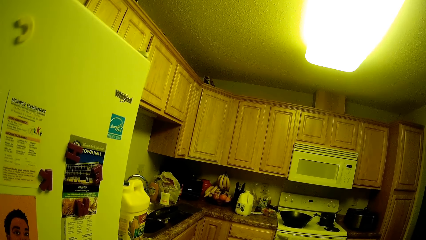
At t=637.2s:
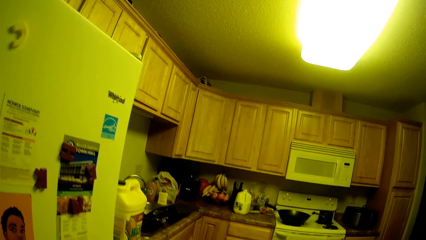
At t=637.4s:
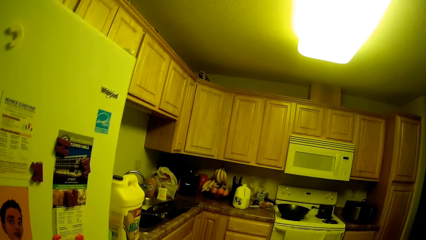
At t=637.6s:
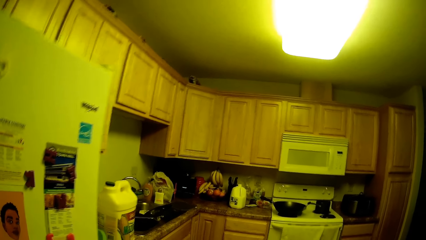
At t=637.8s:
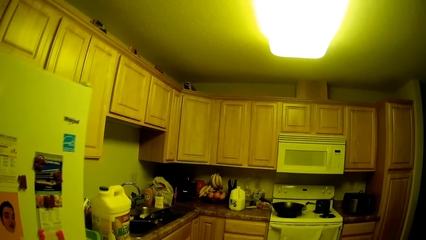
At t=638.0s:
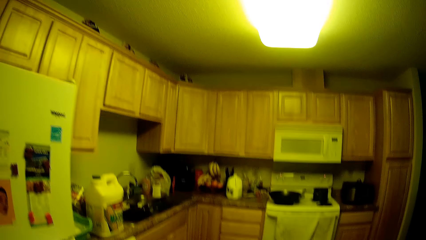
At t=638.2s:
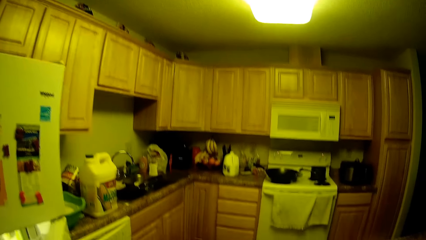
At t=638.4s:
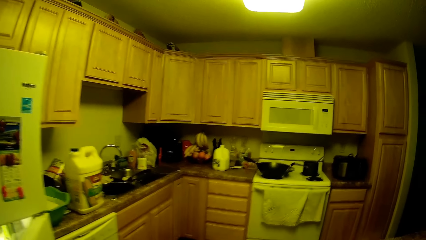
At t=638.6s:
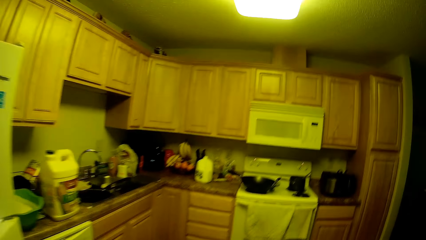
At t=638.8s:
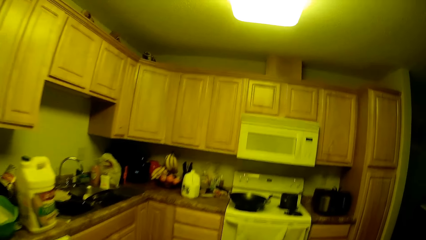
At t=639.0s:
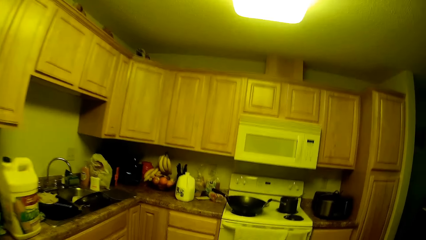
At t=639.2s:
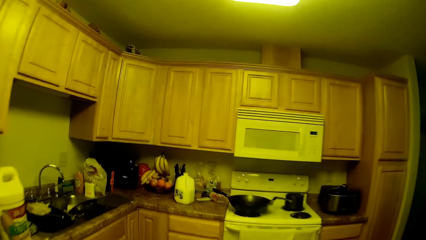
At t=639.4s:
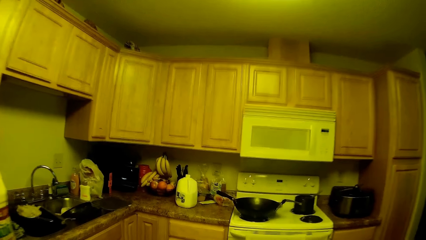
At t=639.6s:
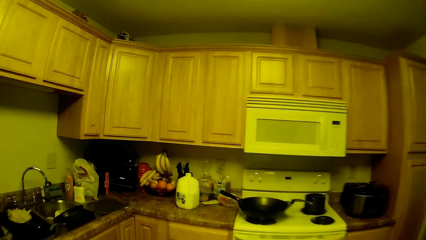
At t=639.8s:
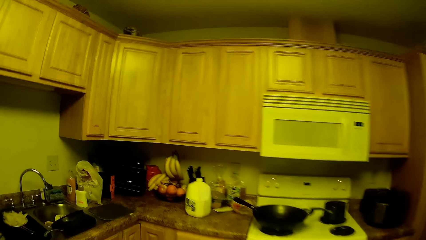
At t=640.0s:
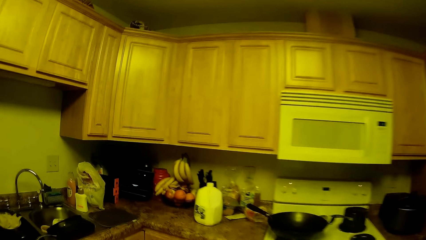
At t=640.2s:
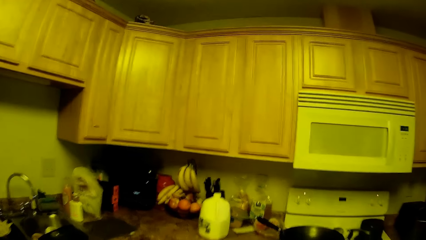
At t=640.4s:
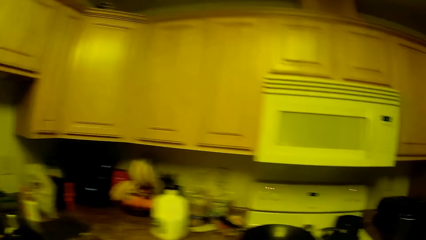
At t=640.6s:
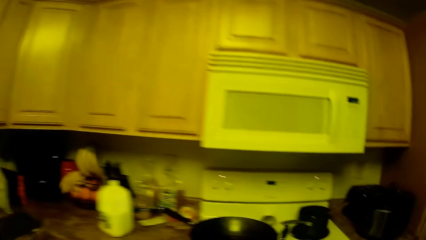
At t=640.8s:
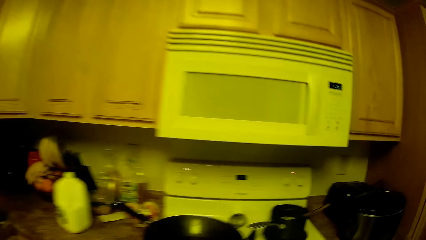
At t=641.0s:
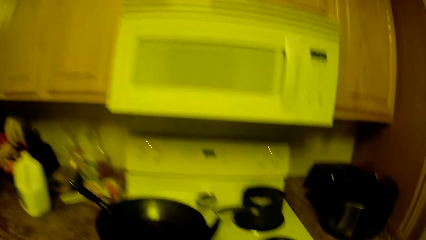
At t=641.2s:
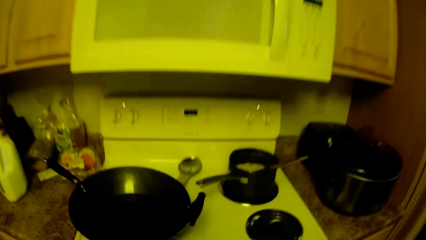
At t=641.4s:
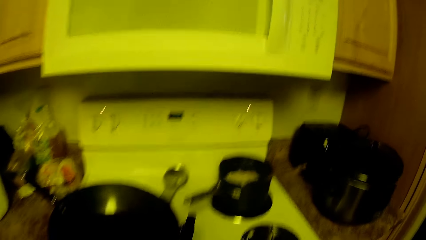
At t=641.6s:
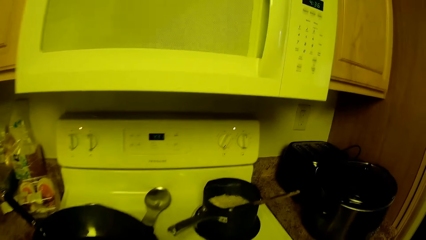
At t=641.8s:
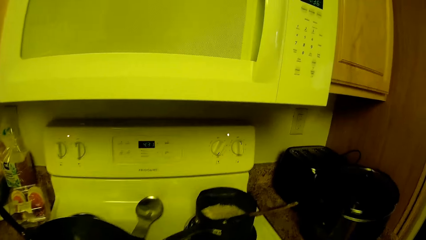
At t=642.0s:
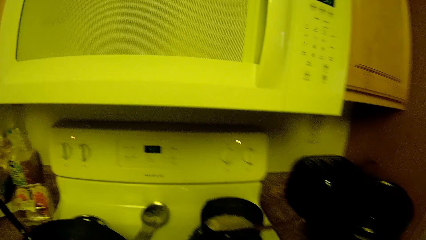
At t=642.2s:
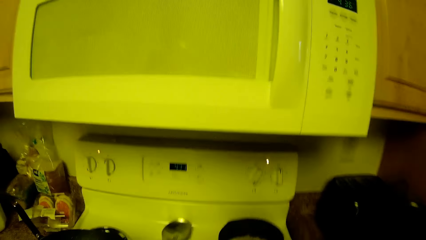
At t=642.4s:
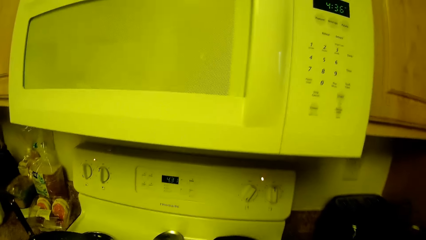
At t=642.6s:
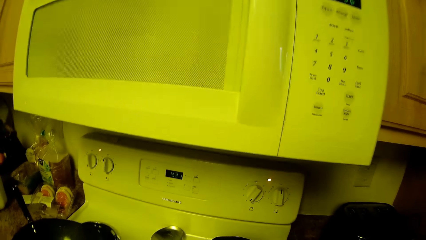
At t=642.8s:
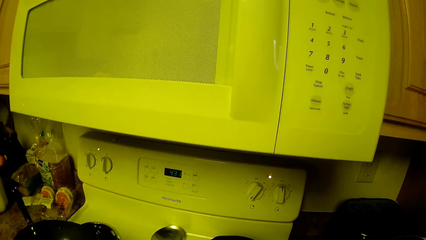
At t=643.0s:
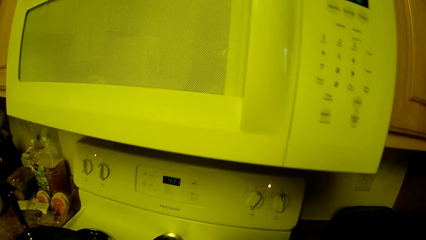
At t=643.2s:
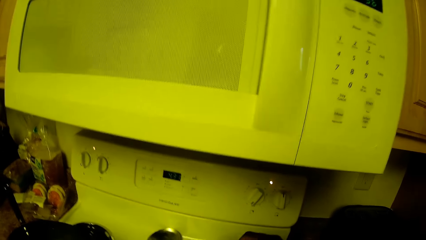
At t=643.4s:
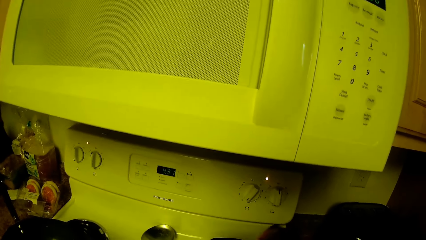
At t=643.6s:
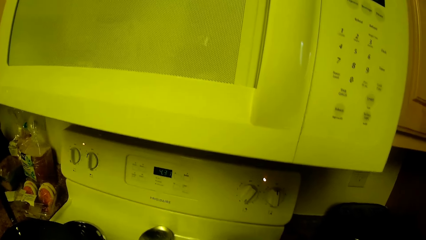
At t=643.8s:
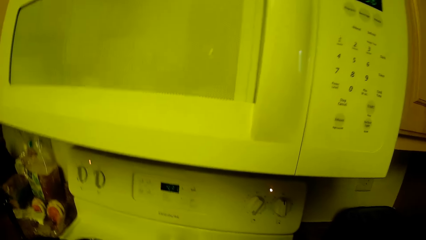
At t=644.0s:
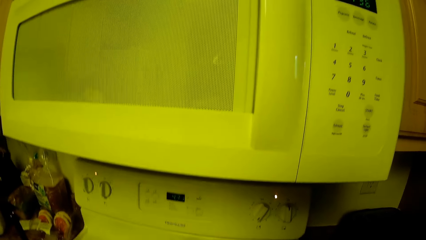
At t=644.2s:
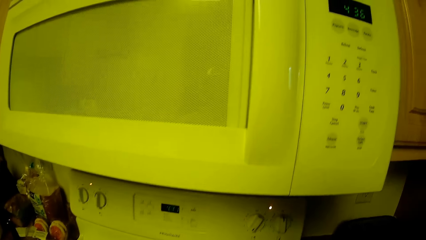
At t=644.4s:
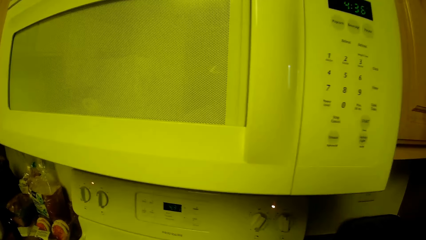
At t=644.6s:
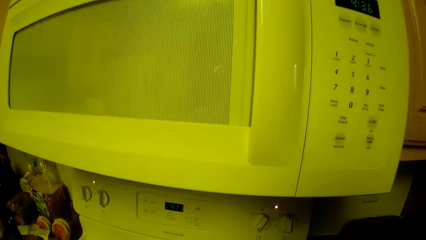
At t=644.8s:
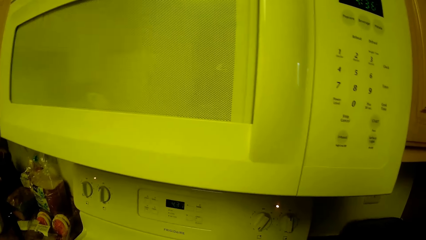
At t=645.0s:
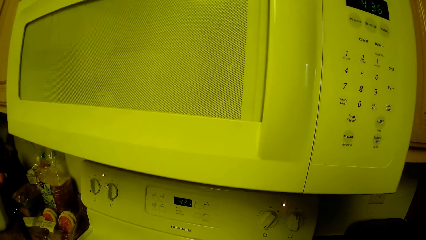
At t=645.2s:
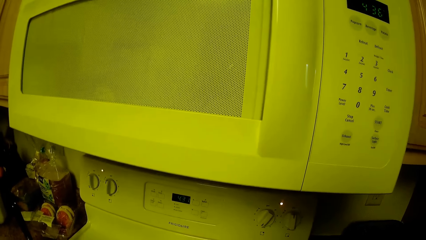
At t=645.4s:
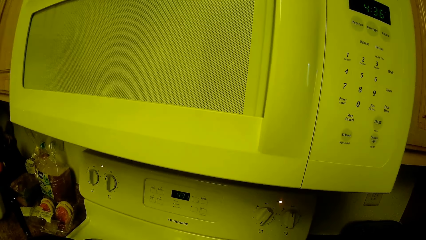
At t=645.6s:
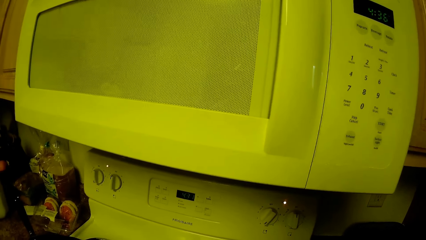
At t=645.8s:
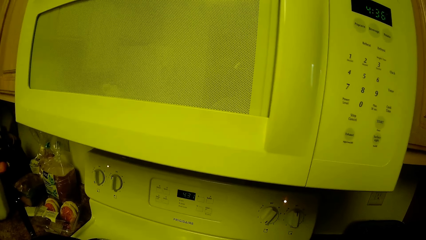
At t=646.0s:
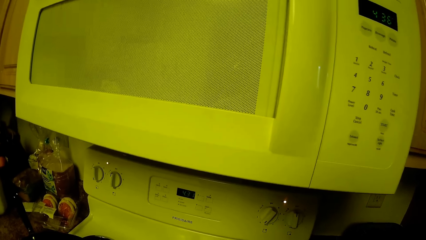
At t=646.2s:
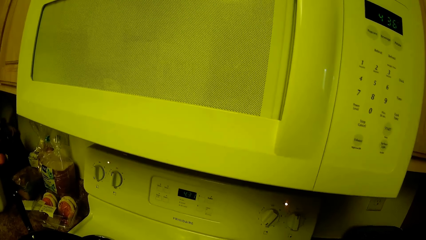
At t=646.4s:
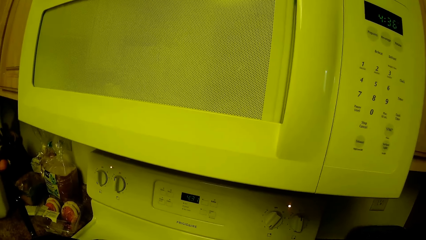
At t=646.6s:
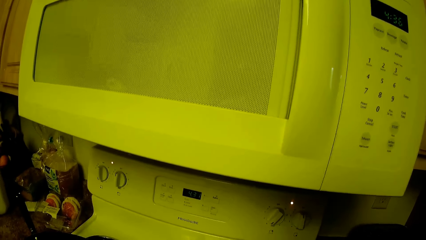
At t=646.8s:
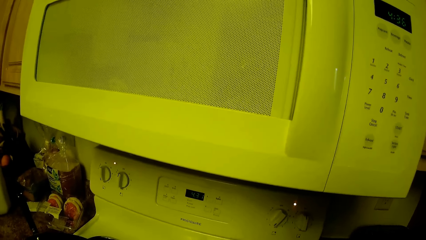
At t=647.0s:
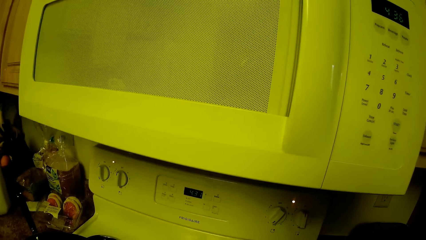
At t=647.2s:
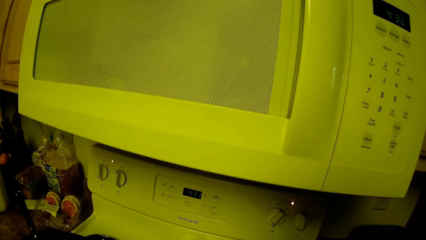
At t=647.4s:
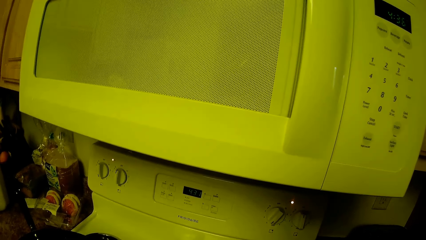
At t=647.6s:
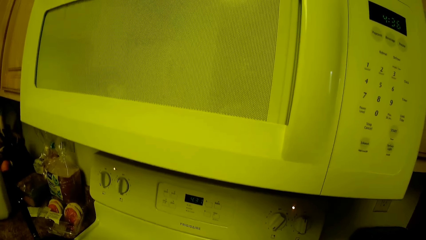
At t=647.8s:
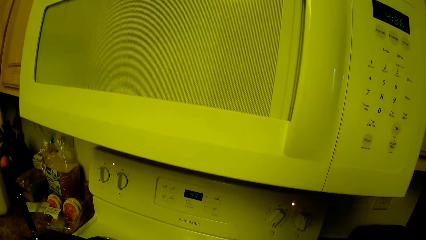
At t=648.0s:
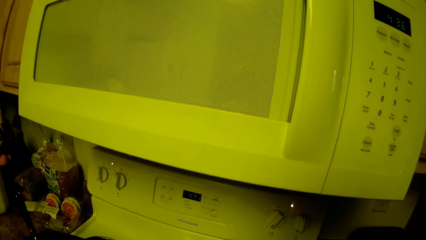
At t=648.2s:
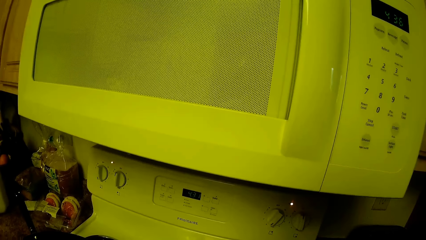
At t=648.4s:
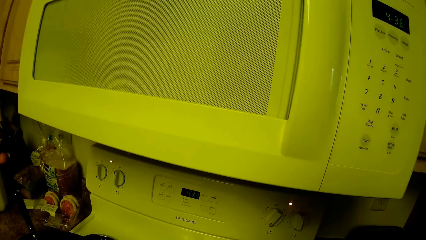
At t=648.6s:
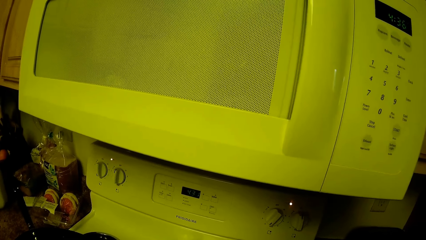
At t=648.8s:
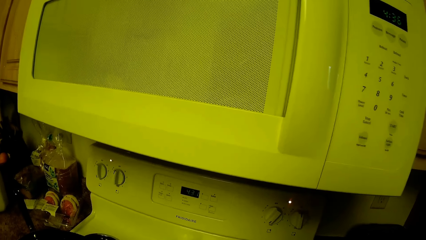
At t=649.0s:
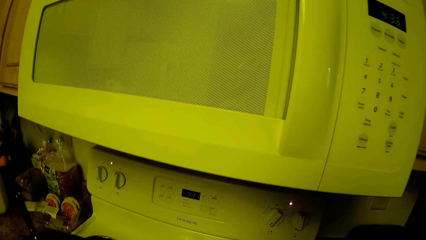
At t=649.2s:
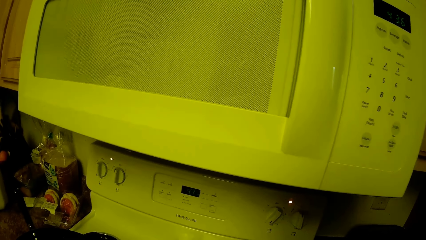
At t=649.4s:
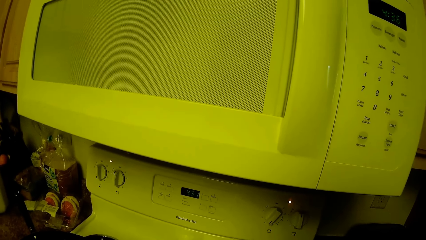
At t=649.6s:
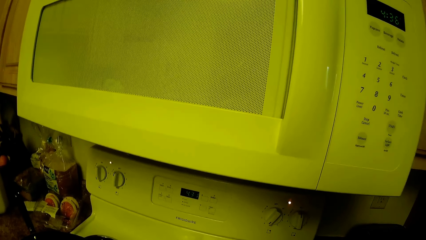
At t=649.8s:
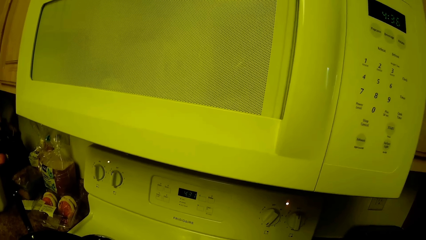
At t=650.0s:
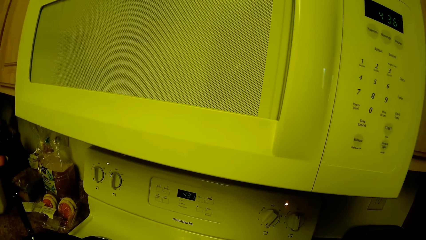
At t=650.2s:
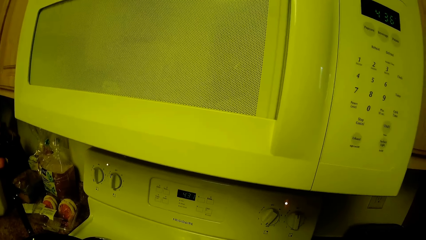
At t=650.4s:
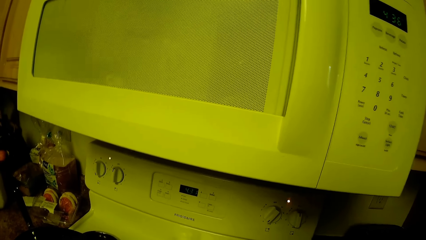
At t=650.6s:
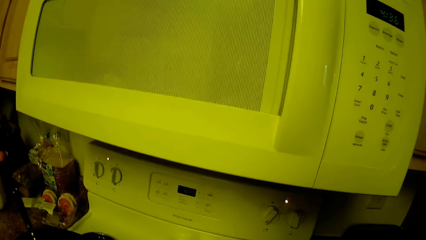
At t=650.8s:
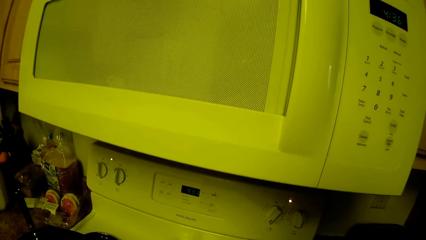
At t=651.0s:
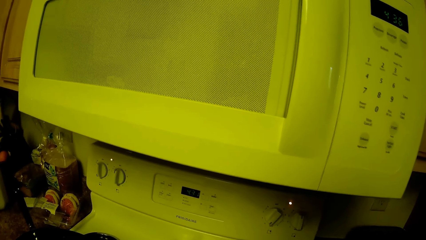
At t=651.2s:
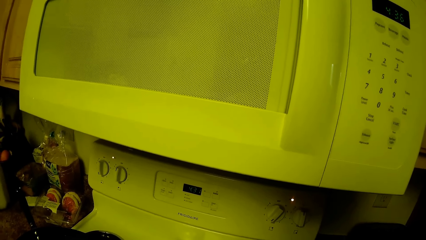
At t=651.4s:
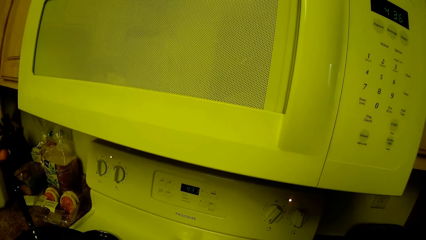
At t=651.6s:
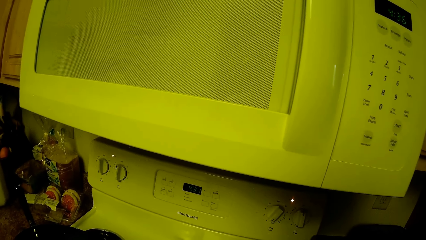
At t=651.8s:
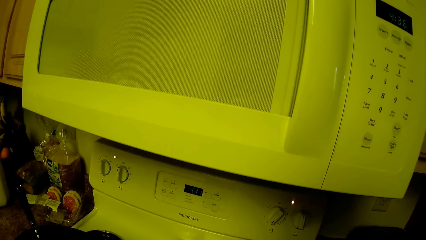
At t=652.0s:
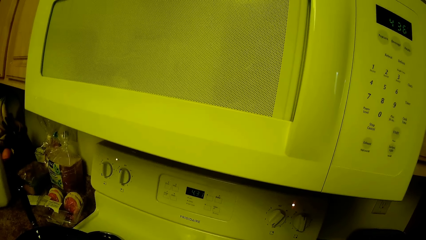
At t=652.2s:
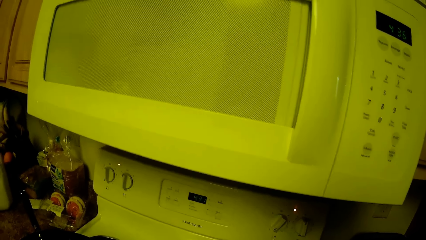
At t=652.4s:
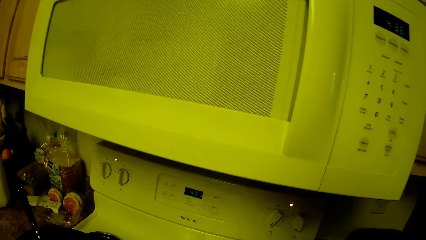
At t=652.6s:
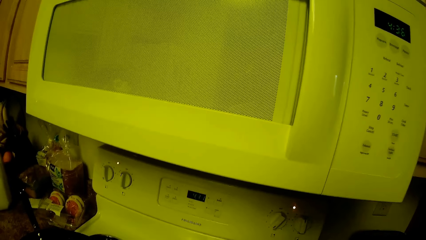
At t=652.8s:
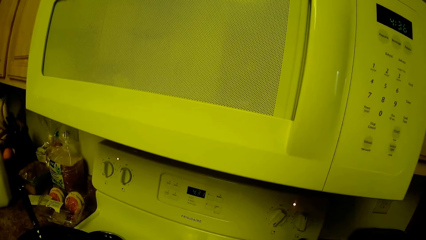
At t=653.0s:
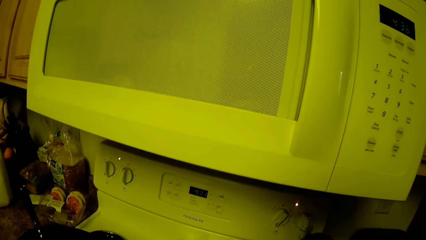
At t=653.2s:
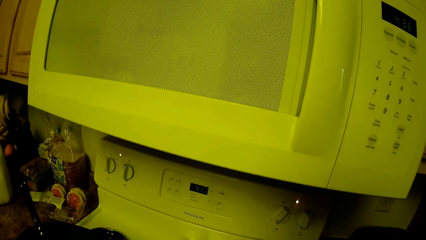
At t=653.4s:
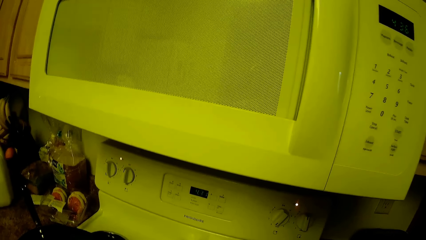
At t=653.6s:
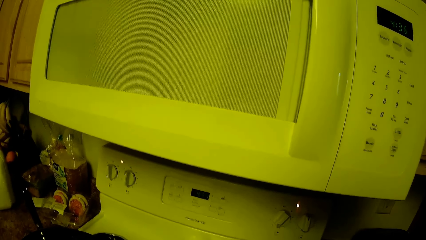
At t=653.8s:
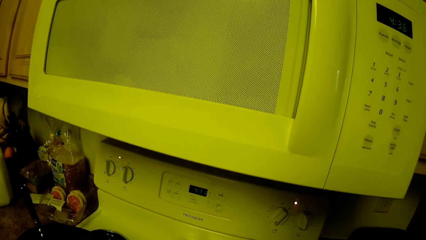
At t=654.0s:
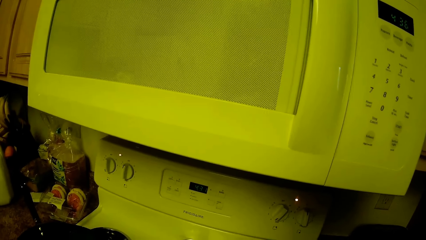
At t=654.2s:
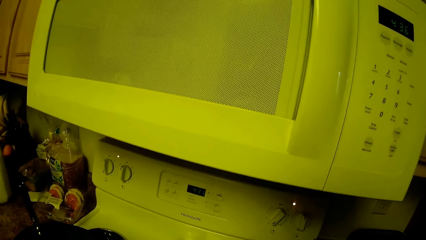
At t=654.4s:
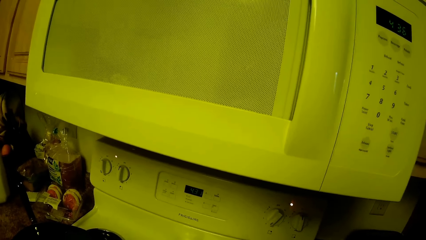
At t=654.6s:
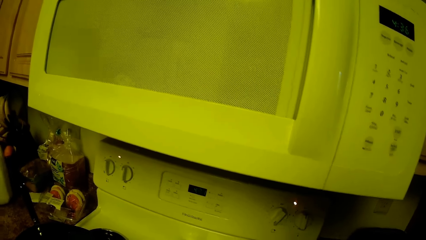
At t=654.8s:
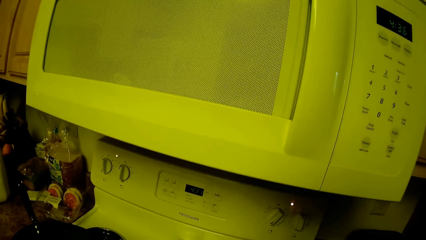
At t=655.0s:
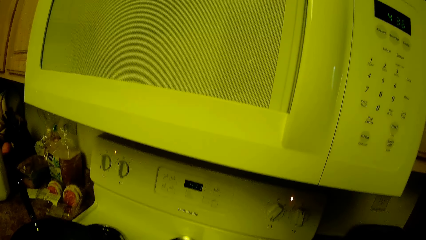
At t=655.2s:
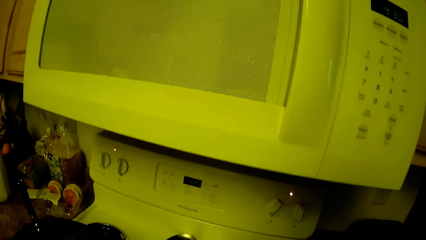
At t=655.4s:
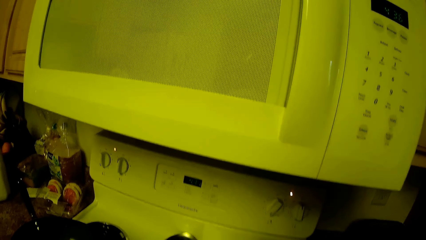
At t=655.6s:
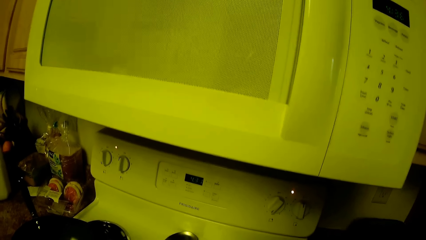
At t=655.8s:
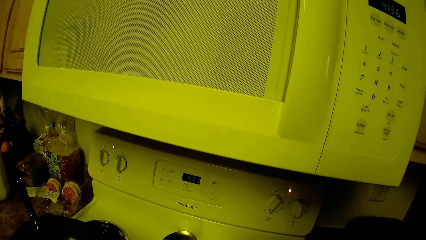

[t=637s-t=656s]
The camera wearer closes the refrigerator with her right hand. She holds the spoon in the pot on the kitchen cooker with her right hand.
